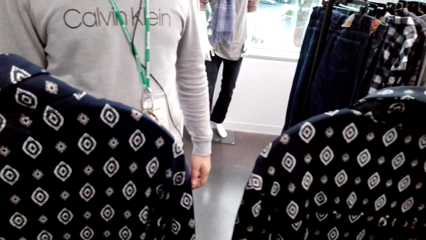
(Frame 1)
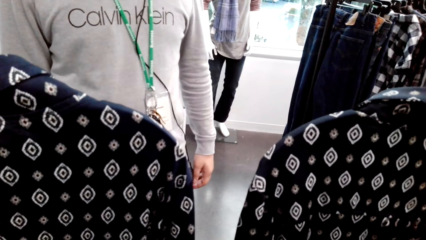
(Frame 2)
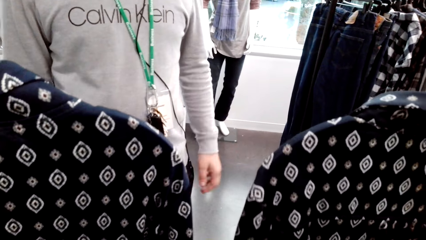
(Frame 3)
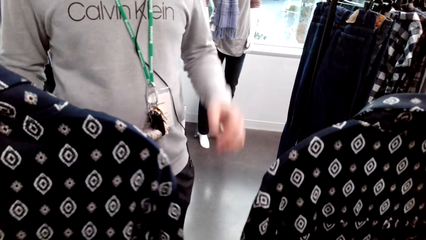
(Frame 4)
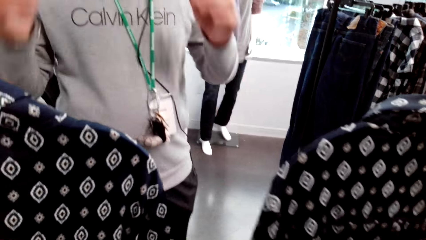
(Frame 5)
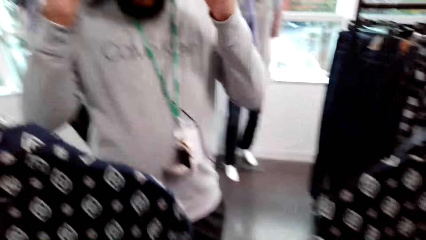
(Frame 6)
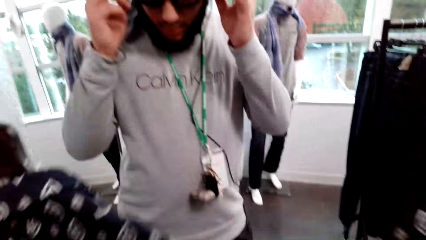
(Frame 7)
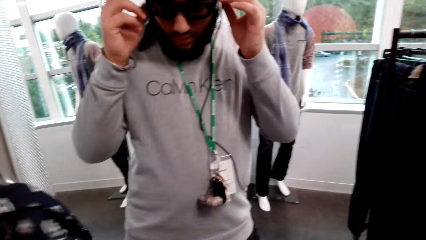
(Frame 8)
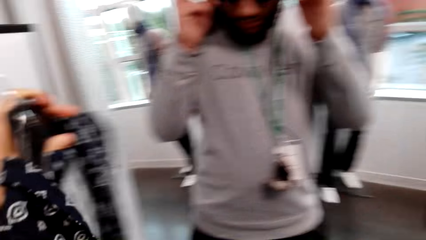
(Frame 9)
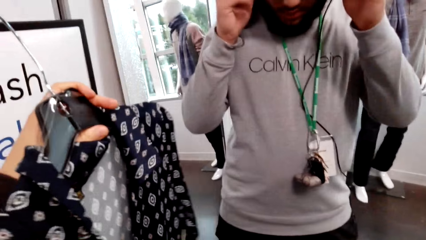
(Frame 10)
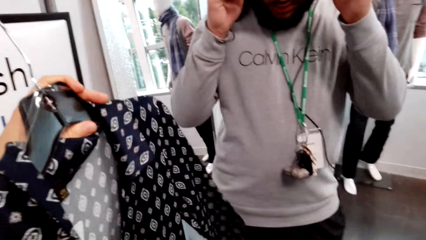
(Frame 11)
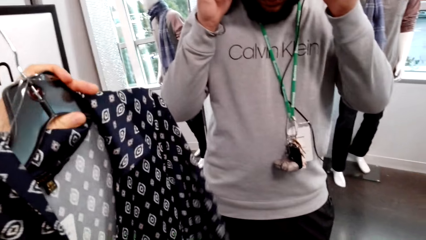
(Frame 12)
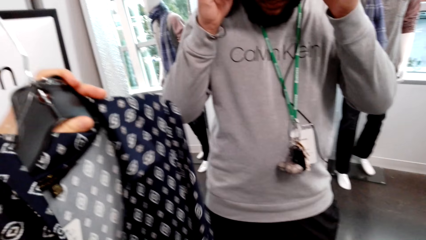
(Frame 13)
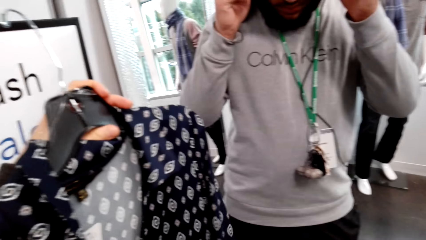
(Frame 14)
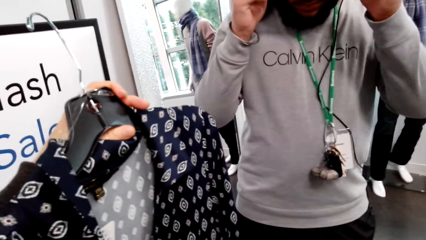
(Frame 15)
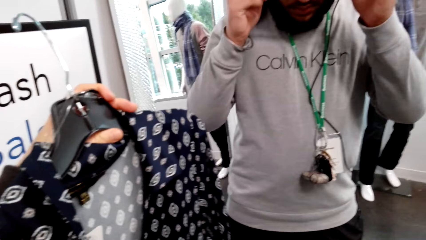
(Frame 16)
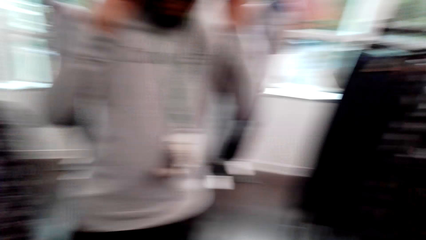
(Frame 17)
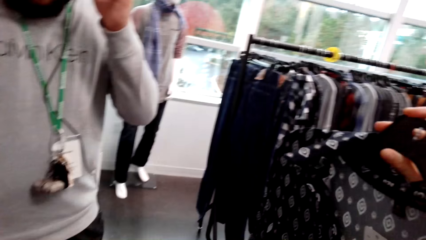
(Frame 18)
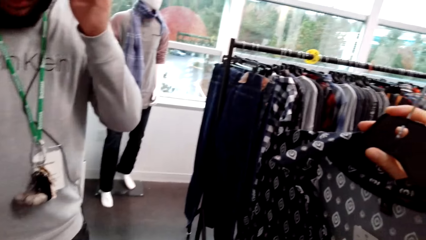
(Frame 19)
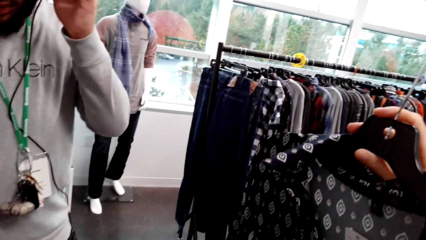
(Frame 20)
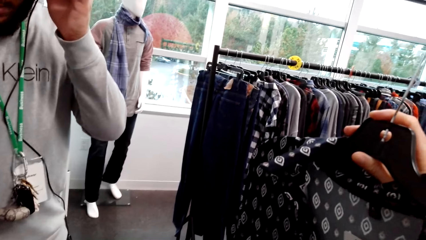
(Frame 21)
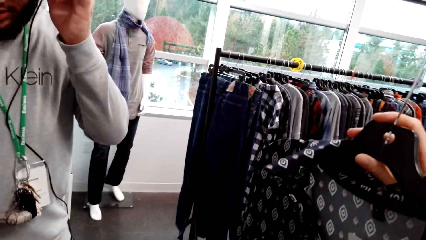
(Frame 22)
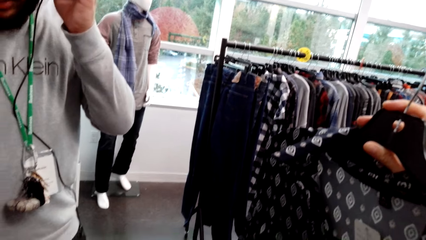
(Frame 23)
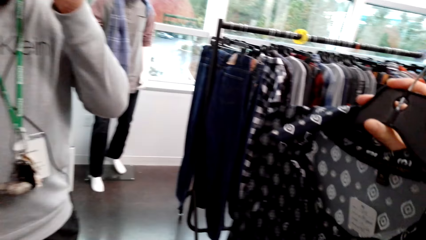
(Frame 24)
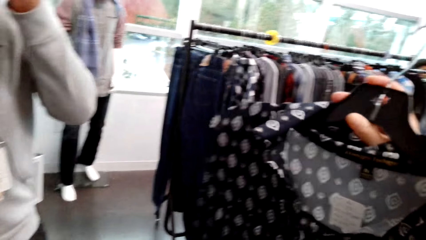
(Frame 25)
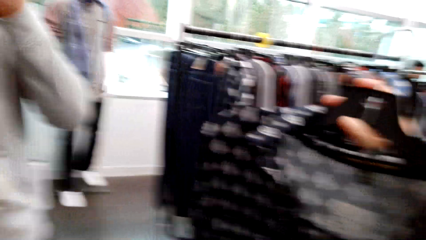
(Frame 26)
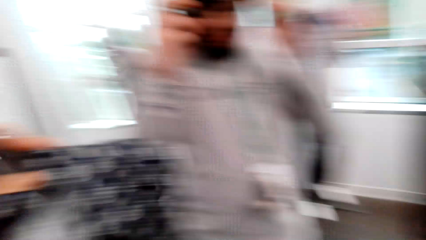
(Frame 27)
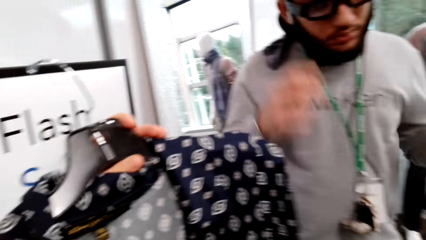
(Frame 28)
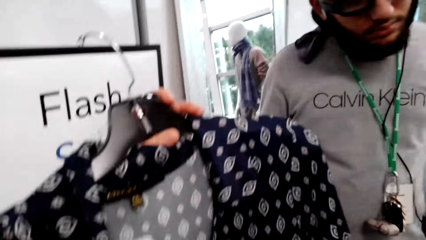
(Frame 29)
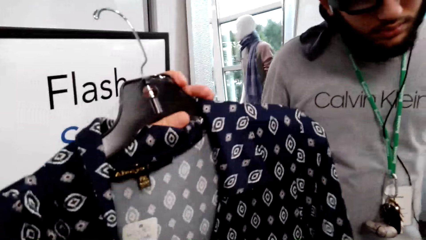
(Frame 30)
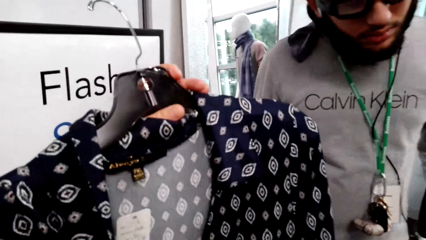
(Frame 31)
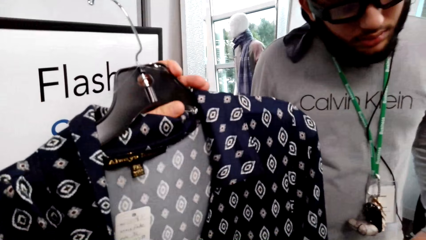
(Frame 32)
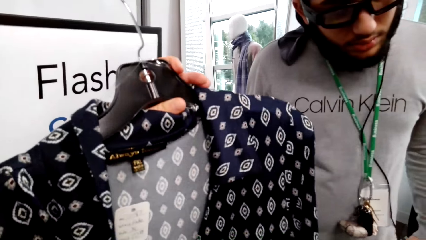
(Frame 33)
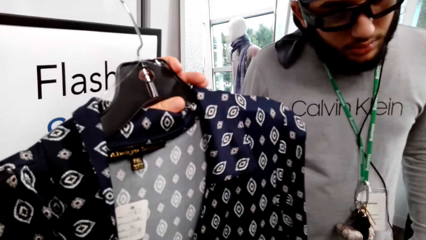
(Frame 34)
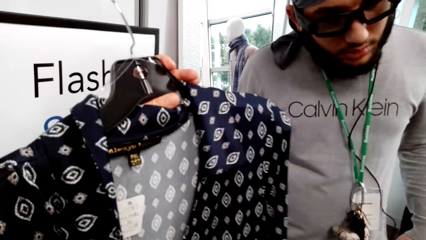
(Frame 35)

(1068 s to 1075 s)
A person adjusts the glasses.

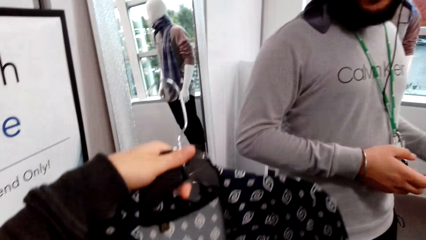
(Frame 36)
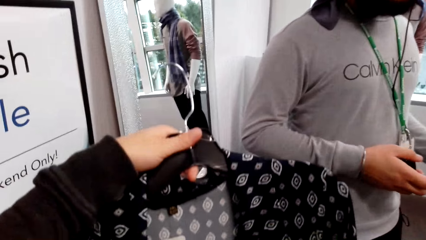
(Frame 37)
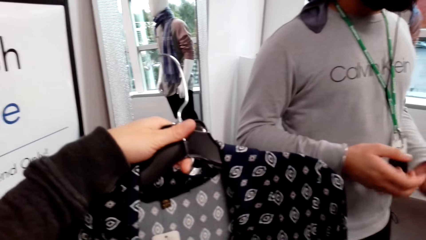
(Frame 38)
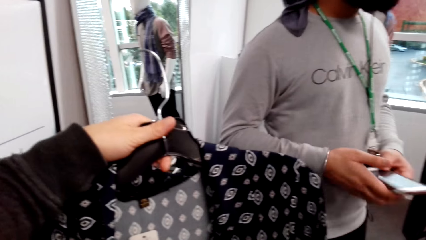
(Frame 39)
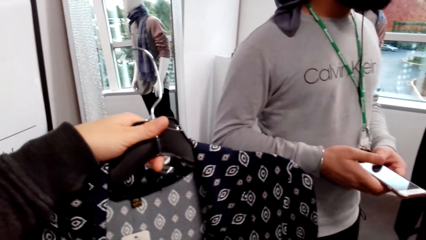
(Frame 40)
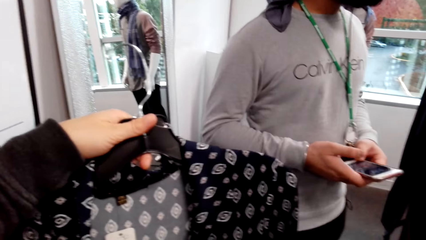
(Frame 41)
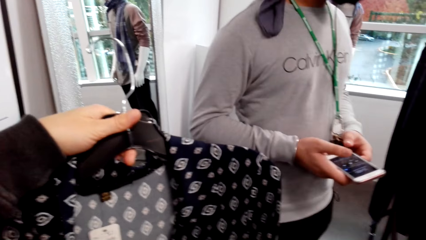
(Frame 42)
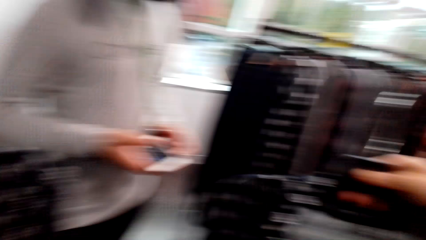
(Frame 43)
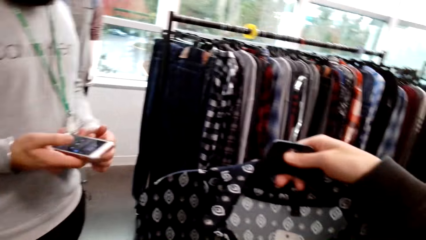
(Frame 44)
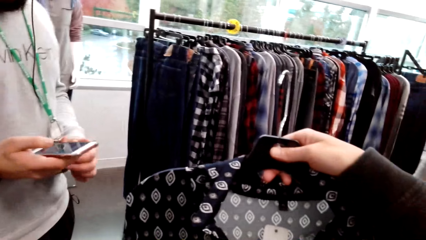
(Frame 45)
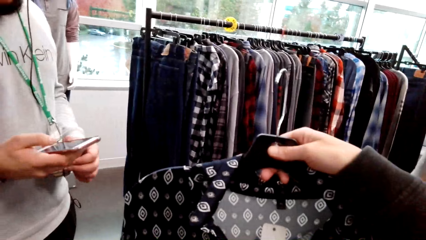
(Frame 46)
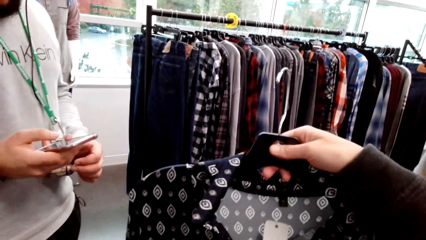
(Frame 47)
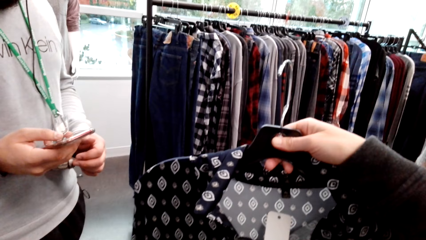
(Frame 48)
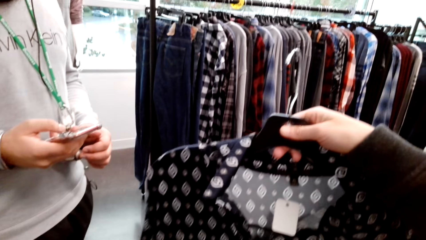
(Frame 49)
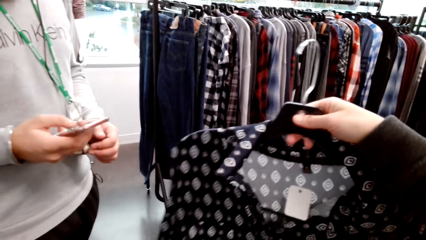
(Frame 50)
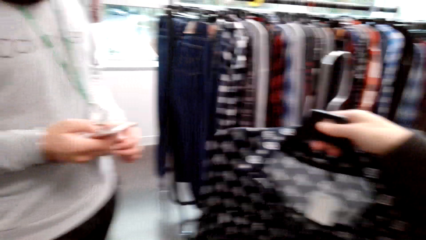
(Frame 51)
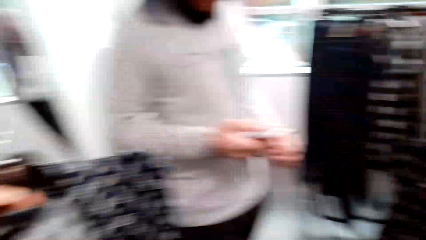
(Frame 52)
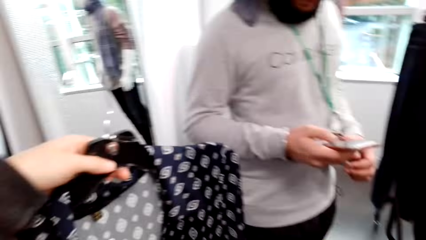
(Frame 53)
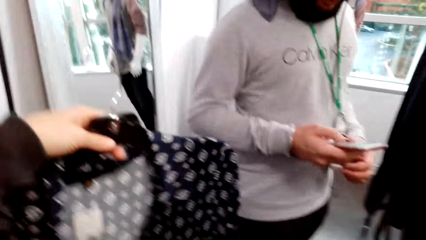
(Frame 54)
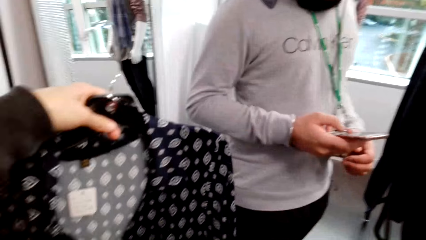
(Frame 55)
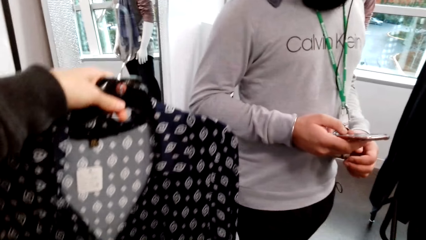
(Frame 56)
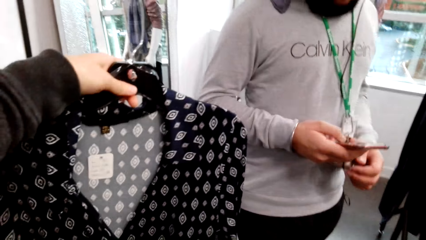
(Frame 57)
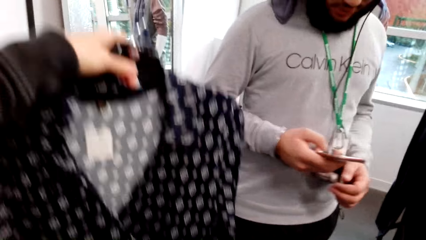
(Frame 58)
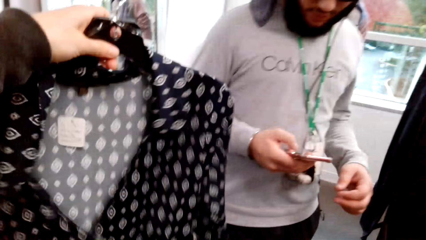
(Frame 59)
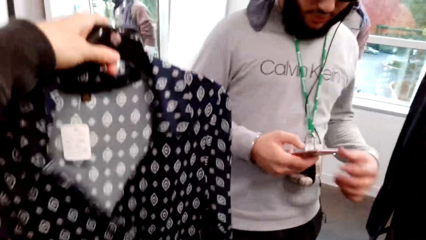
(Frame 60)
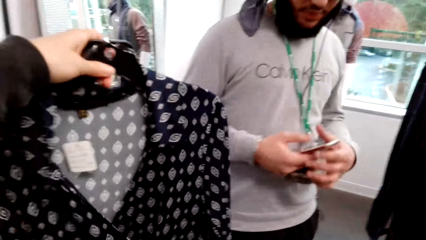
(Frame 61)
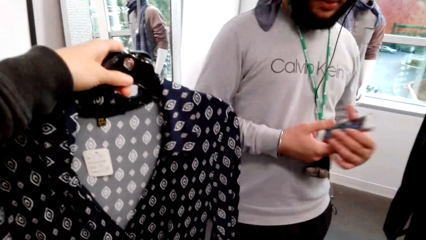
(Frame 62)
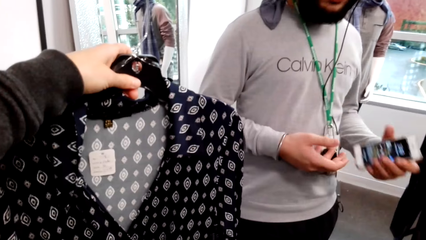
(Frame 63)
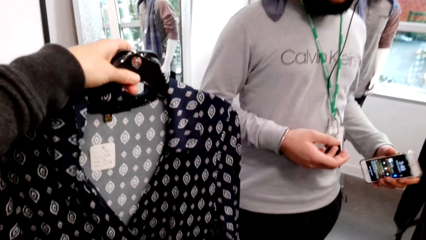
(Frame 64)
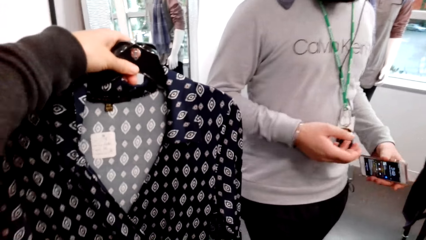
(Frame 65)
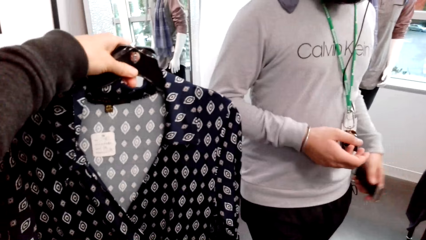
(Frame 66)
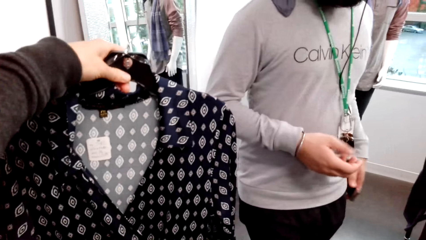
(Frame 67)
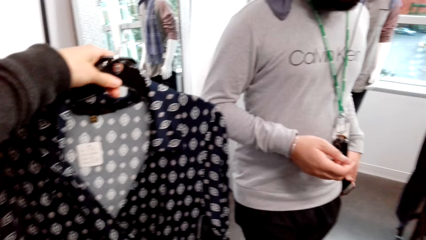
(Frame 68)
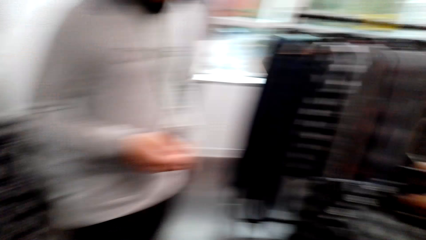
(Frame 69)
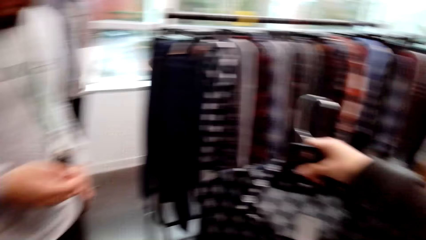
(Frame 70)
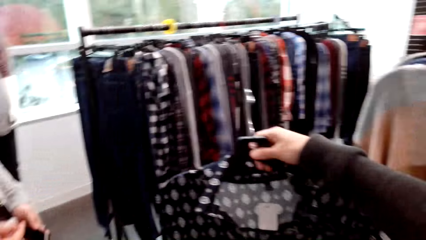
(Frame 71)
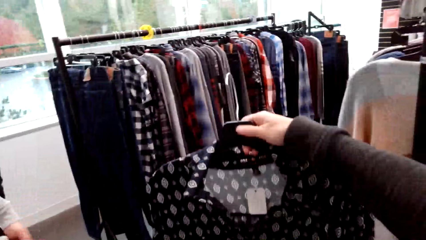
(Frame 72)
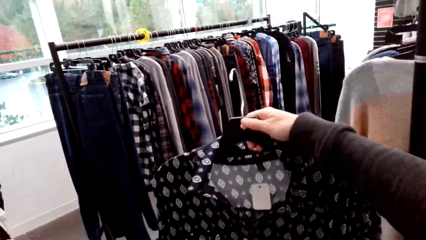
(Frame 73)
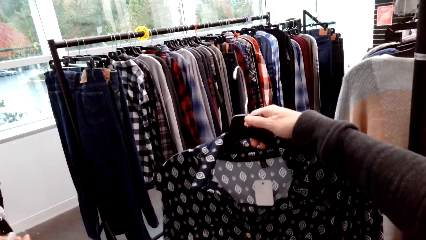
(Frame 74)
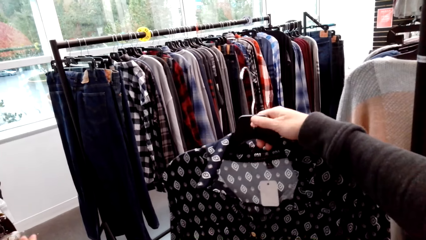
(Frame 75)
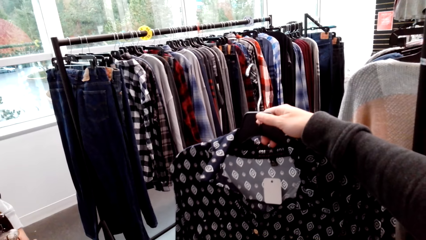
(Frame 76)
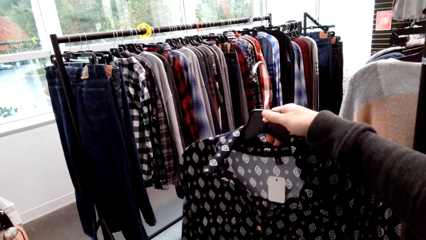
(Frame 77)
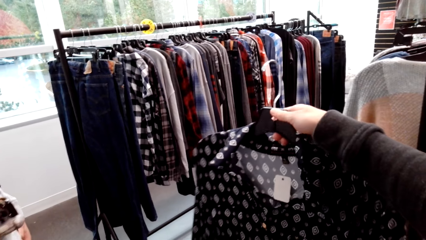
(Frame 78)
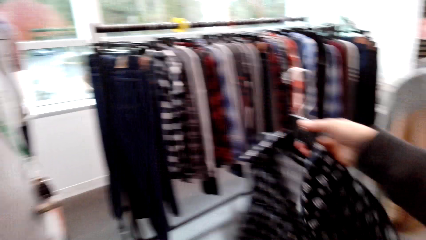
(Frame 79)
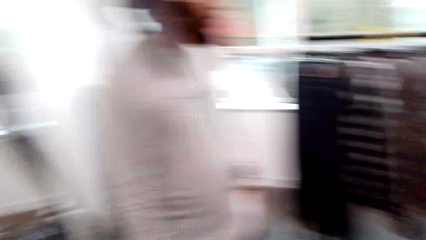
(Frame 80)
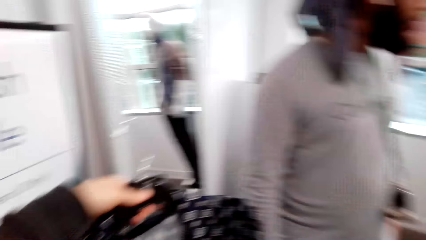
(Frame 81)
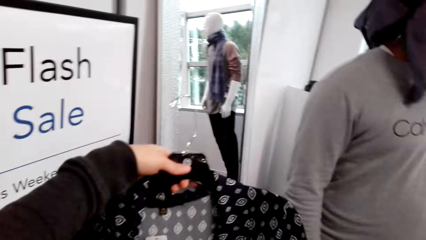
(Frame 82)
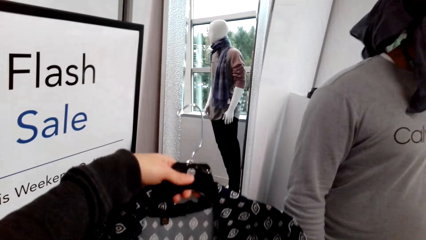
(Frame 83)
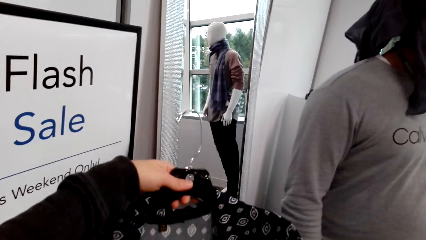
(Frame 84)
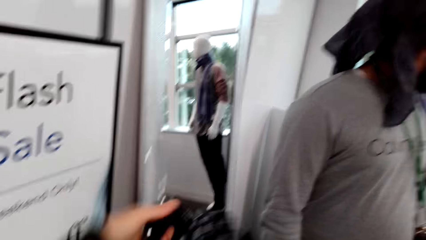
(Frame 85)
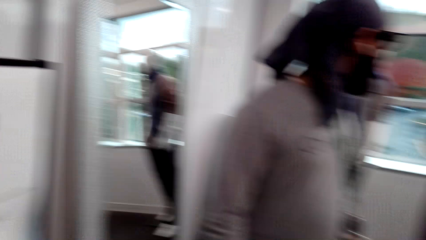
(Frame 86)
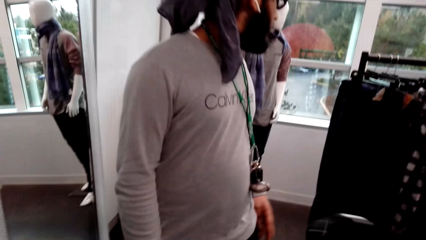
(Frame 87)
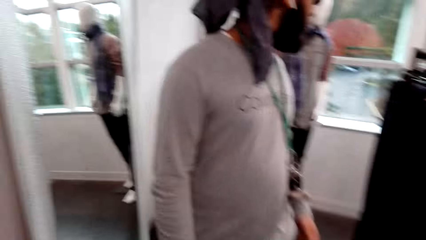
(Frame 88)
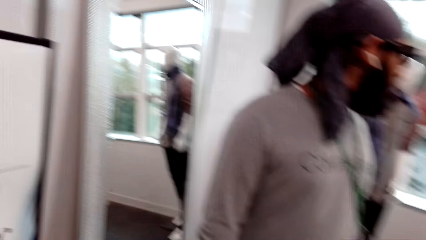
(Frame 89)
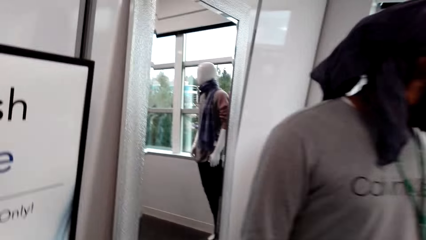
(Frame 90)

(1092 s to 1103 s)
A person looks at the phone. A man passes a phone to the left hand. The man pockets the phone.
